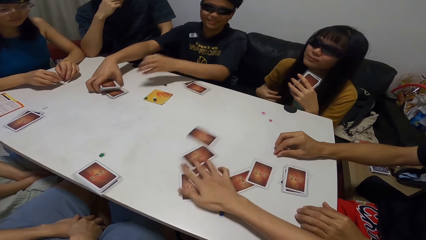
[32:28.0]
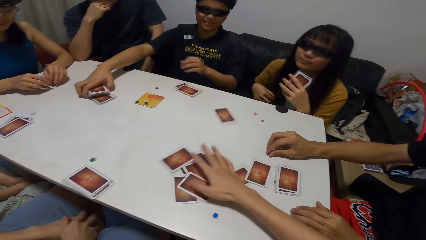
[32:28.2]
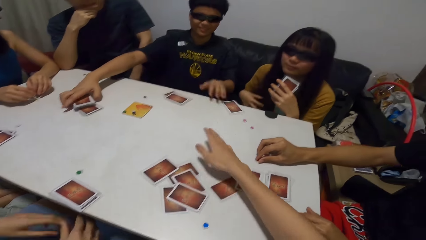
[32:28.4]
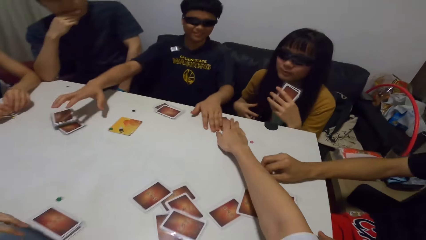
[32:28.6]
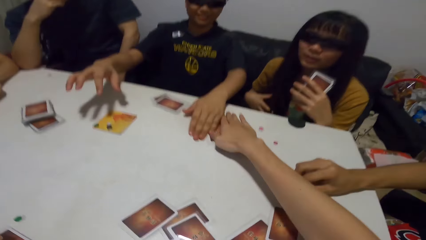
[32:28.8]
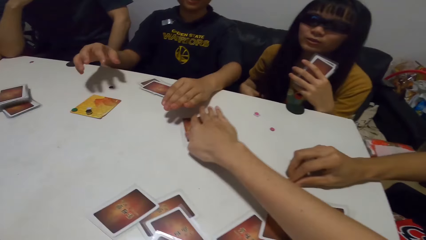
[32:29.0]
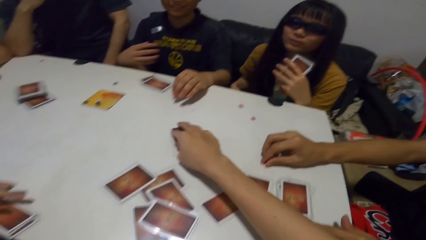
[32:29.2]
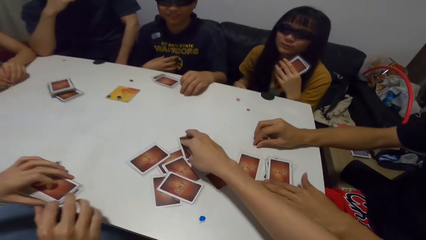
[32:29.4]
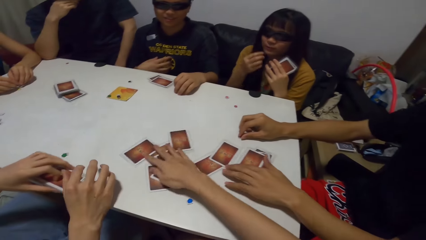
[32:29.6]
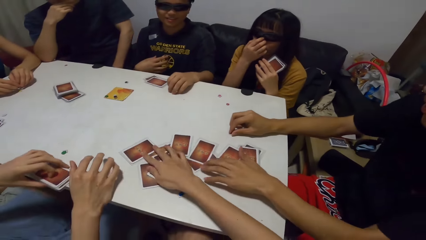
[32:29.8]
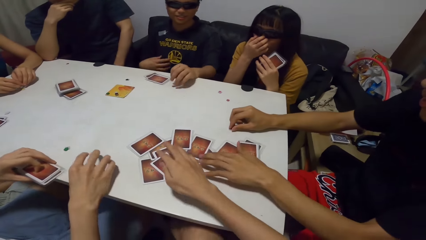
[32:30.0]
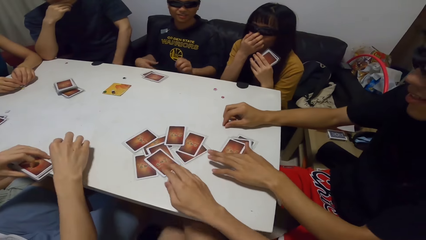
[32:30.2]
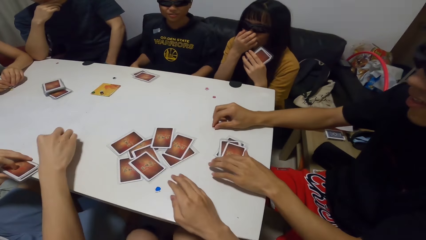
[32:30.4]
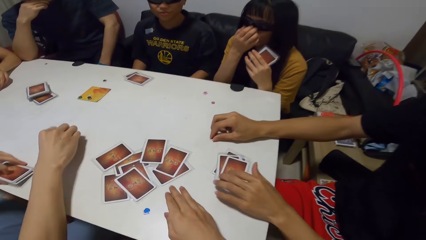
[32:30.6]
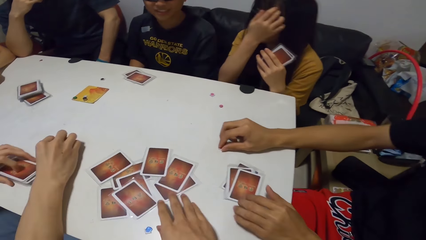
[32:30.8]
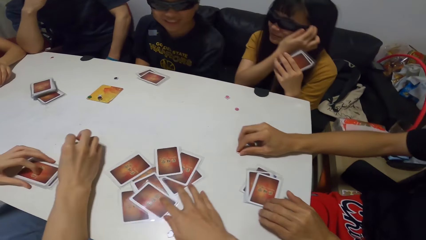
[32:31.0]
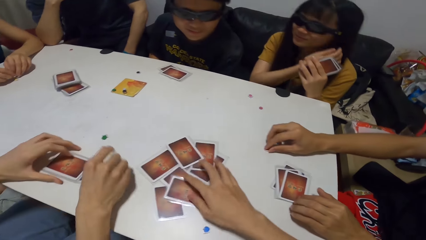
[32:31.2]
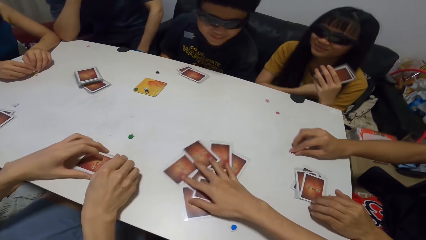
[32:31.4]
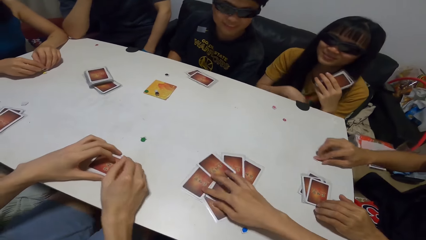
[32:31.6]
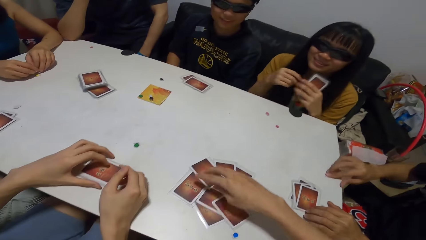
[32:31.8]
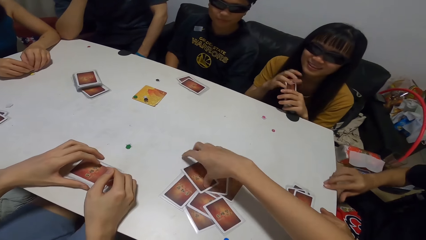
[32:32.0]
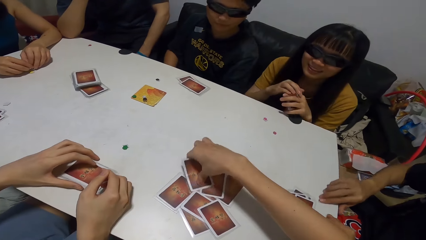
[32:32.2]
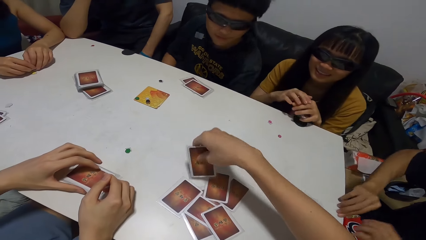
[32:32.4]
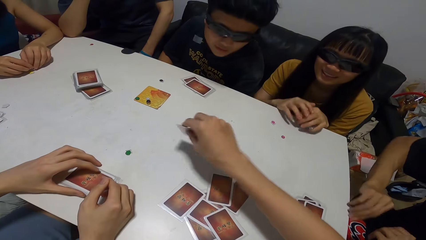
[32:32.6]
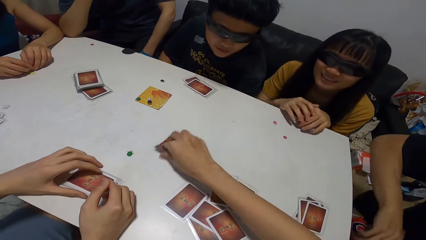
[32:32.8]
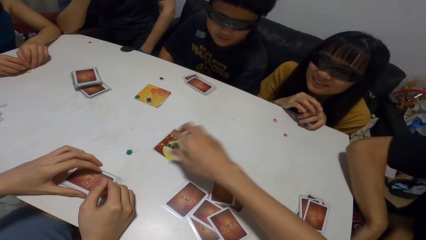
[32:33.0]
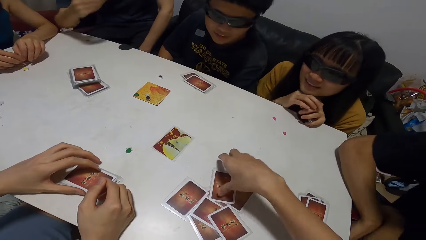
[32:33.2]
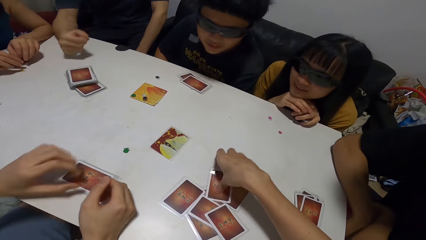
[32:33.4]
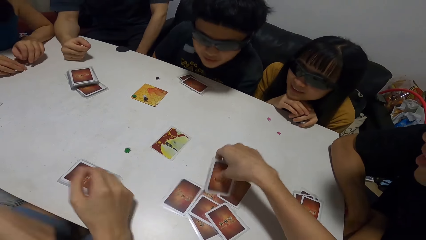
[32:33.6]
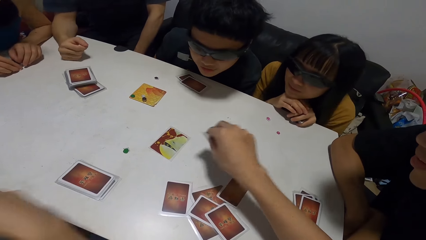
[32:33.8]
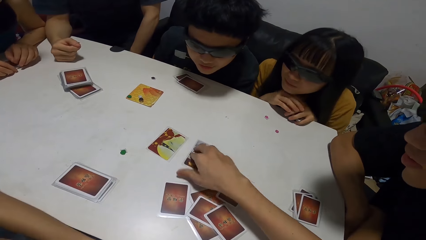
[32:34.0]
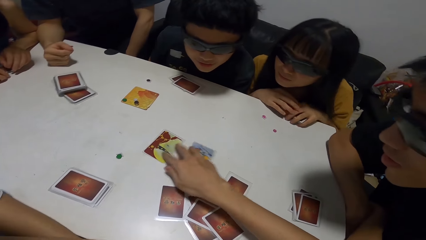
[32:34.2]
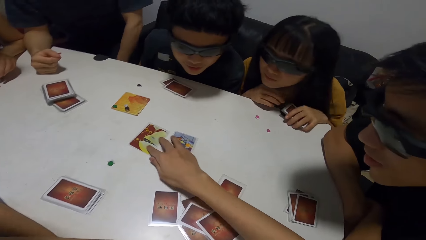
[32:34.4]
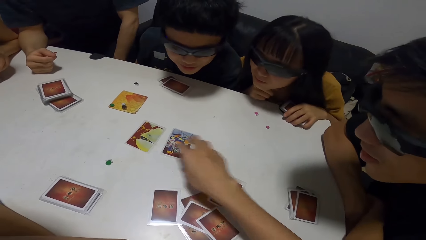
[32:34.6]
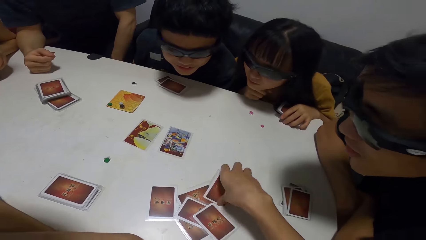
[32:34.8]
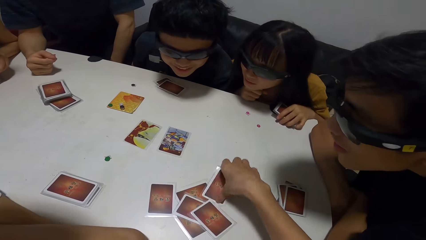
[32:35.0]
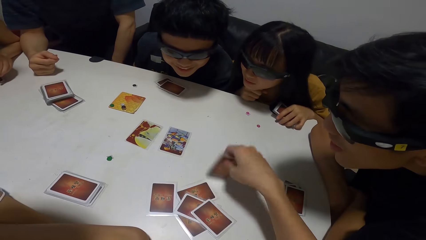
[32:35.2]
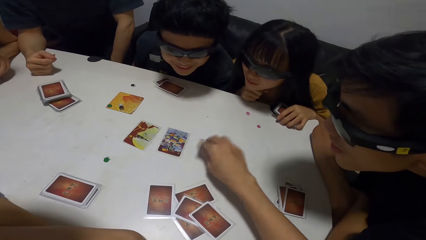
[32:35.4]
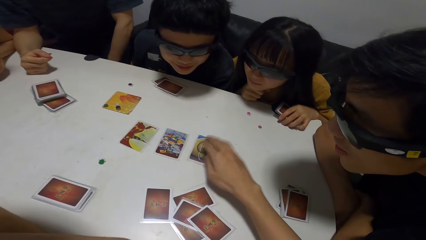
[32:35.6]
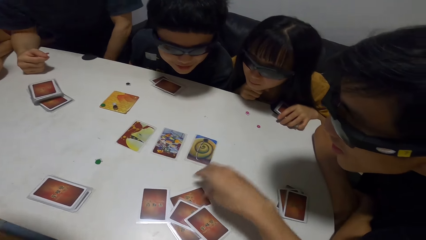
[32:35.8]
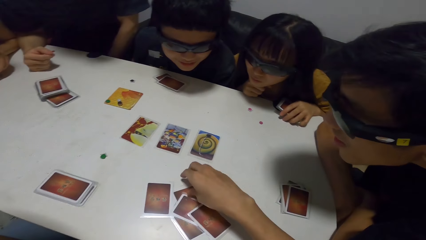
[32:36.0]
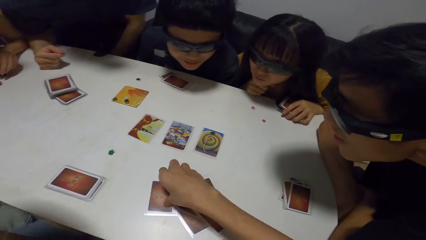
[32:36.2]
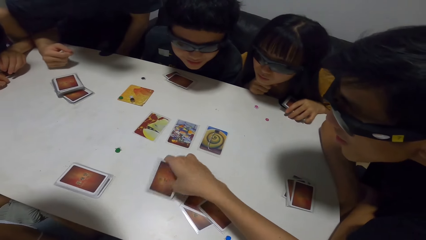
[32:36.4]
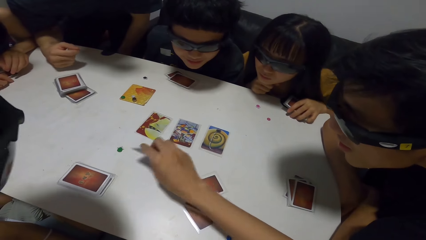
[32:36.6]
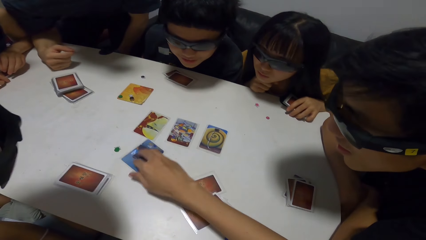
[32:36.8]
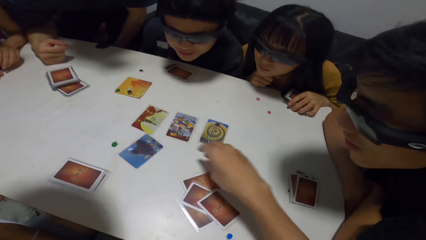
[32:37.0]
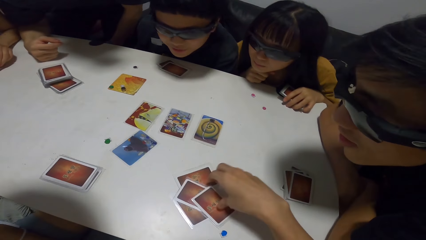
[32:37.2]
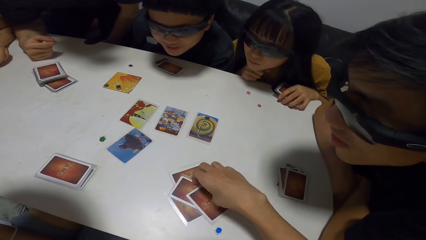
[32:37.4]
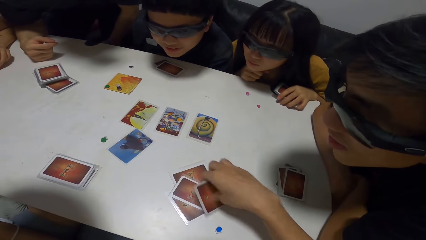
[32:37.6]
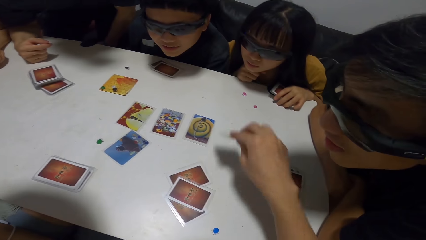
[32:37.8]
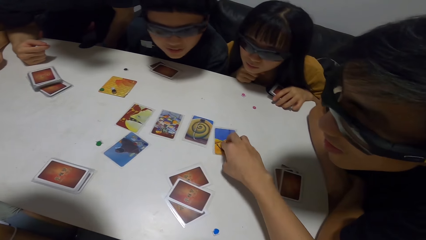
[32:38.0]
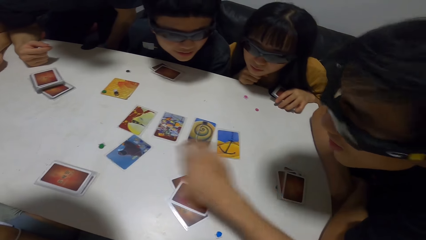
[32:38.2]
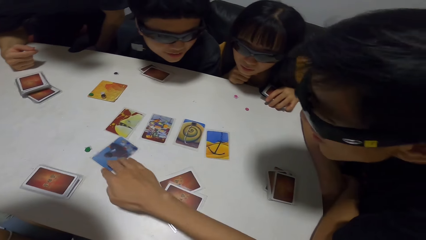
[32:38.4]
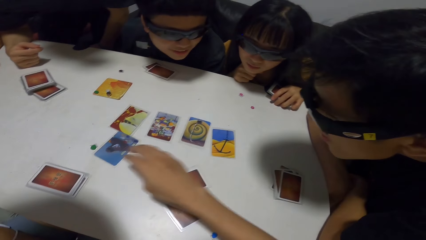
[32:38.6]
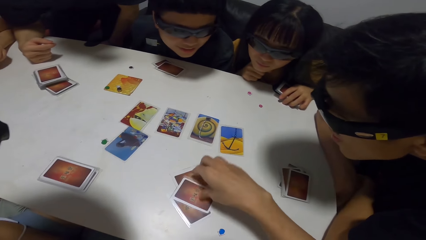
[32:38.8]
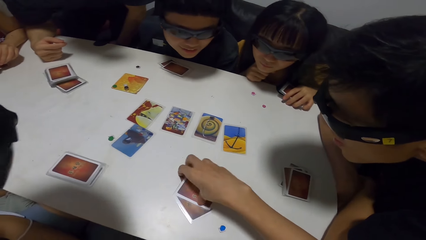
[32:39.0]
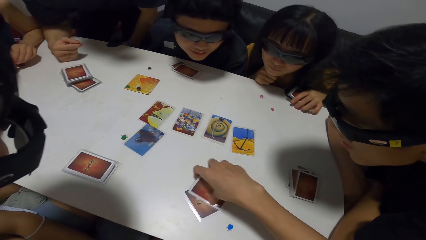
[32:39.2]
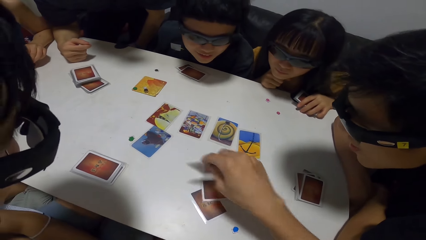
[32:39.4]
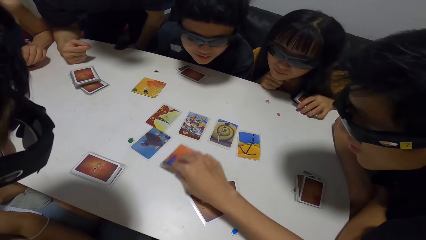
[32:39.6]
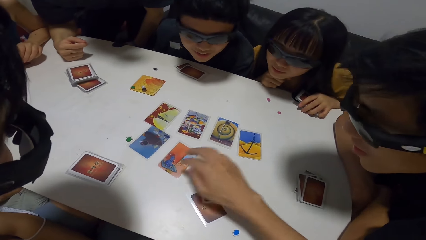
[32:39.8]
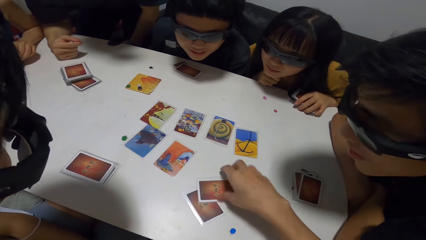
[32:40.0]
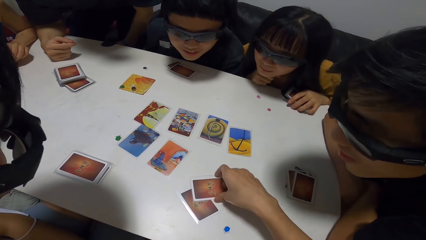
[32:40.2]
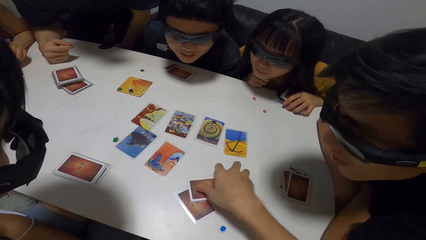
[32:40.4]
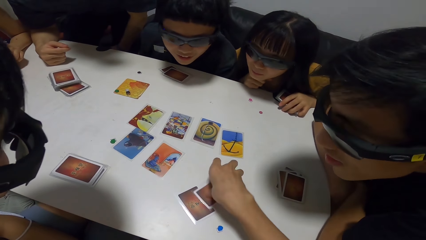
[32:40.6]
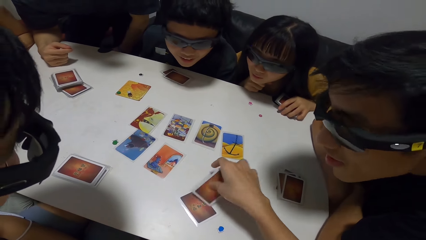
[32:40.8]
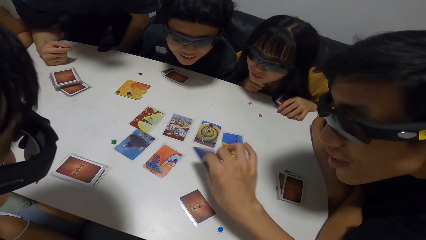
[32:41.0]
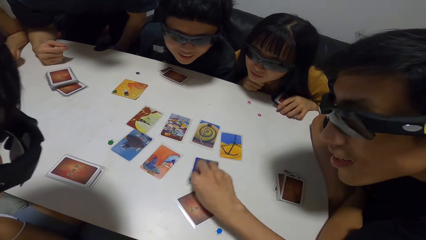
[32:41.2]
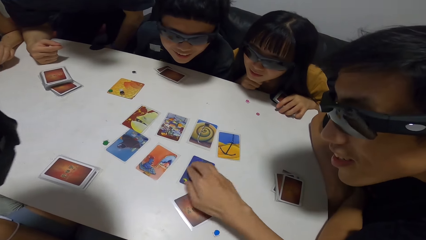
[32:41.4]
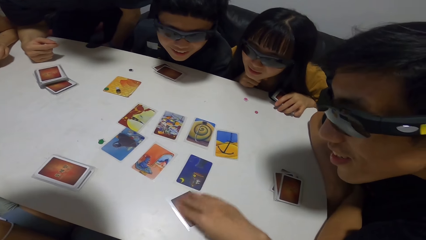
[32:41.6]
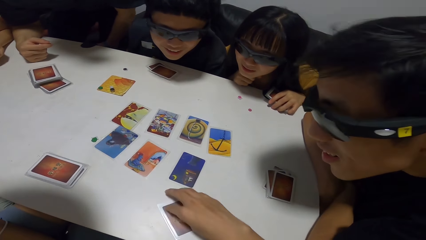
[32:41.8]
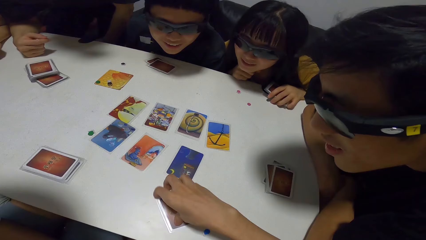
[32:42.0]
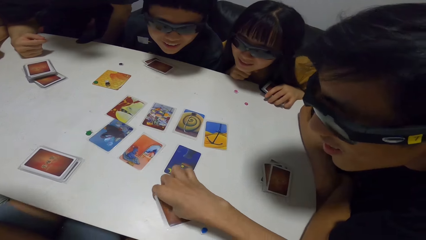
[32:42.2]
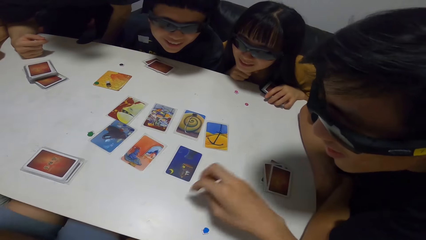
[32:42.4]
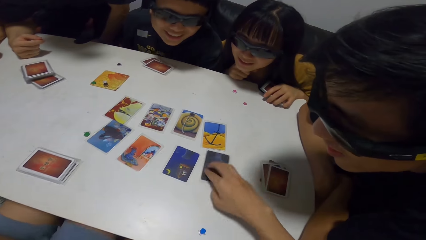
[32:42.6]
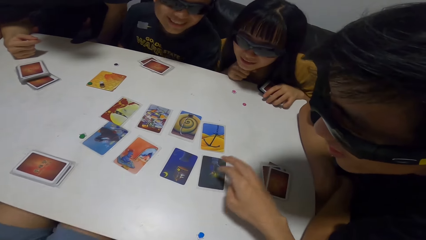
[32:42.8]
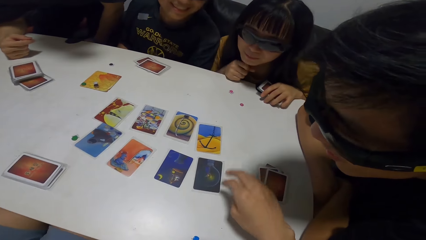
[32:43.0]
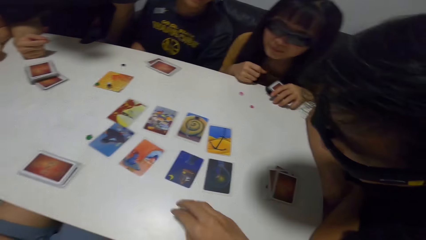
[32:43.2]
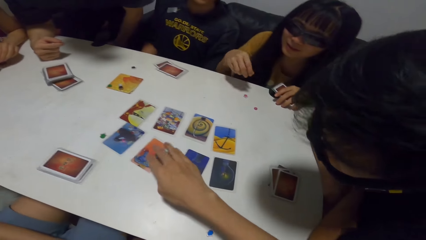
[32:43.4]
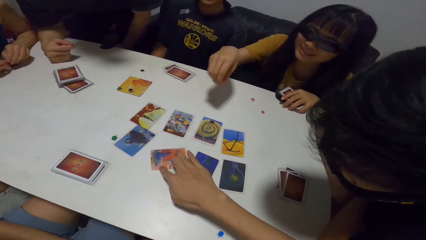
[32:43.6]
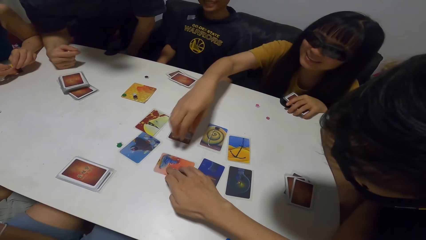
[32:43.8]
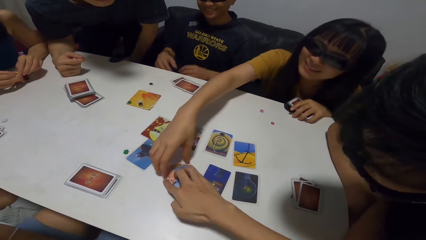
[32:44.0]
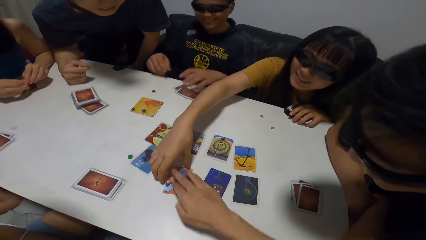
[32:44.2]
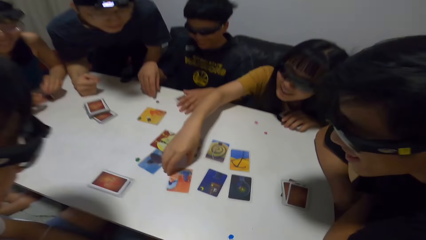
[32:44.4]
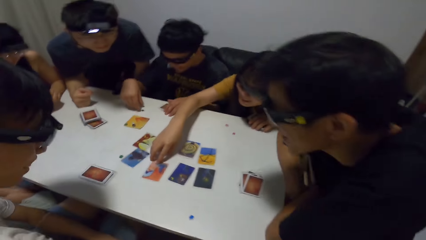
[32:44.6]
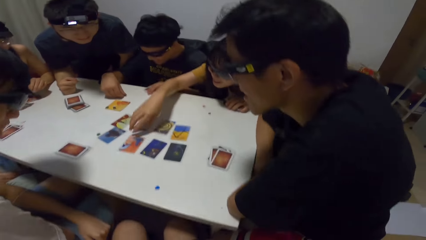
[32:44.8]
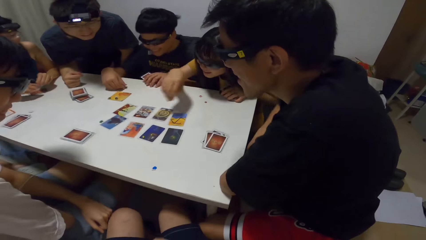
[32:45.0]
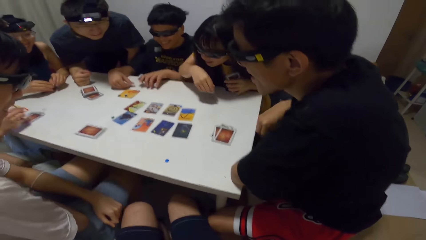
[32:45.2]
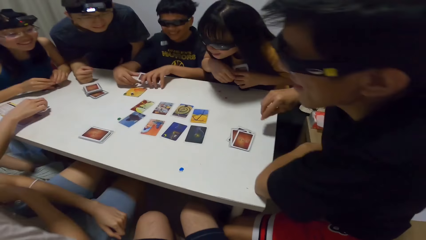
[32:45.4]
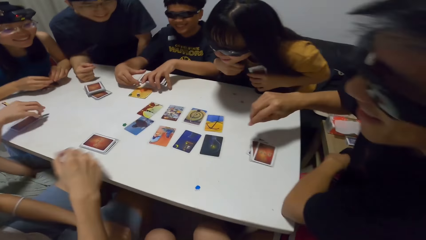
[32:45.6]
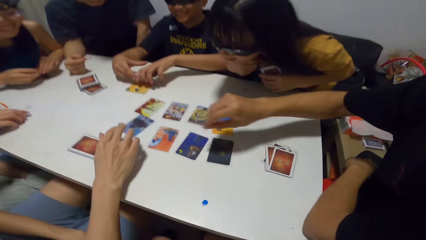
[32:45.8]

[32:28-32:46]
A man pushes a card towards the camera wearer. The camera wearer moves the card towards himself. He picks up a card from the table and drops the card on the table. He turns cards on the table. He picks up a card from the table and drops the card on the table. He moves two cards towards the center of the table. He picks up a card from the table and drops the card on the table. He picks up a card from the table and drops the card on the table. He picks up a card from the table and drops the card on the table. He pushes the card forward. He picks up a card from the table and drops the card on the table. He picks up a card from the table and drops the card on the table. He picks up a card from the table and drops the card on the table. He adjusts an orange card. A lady adjusts the orange card.
